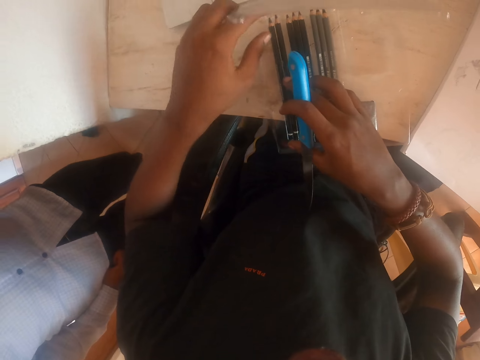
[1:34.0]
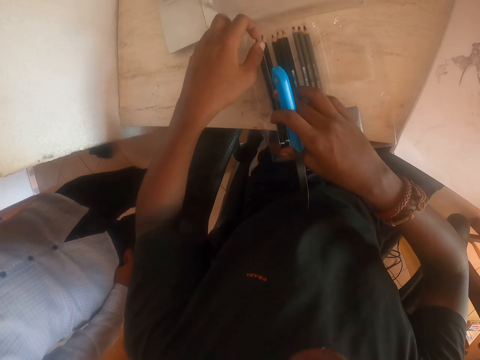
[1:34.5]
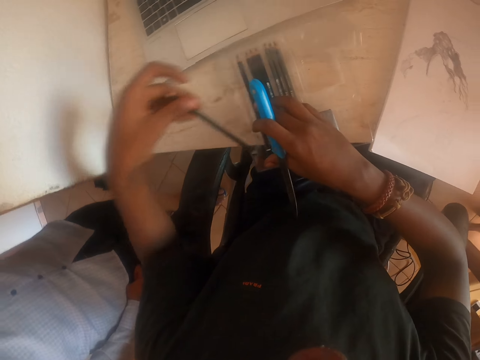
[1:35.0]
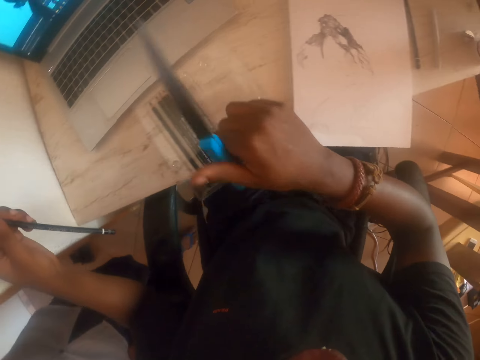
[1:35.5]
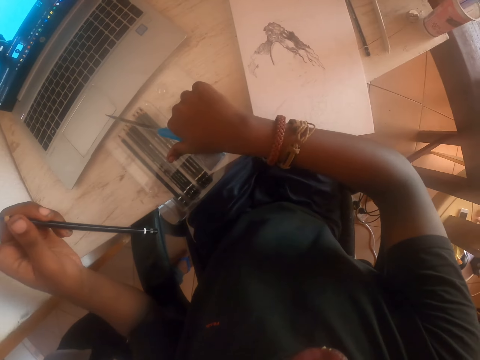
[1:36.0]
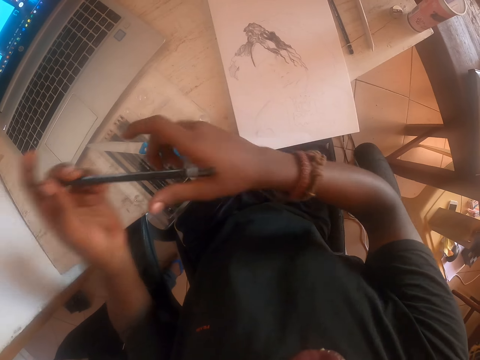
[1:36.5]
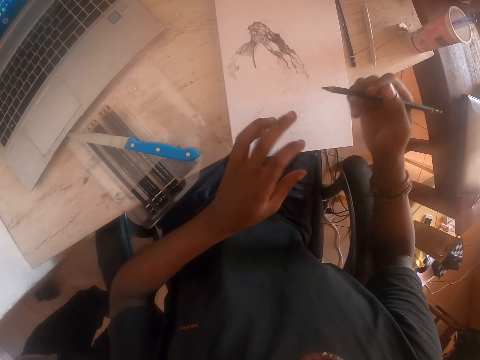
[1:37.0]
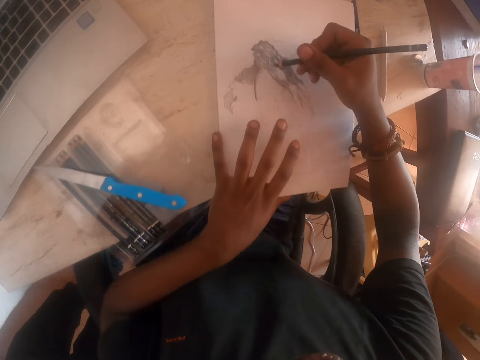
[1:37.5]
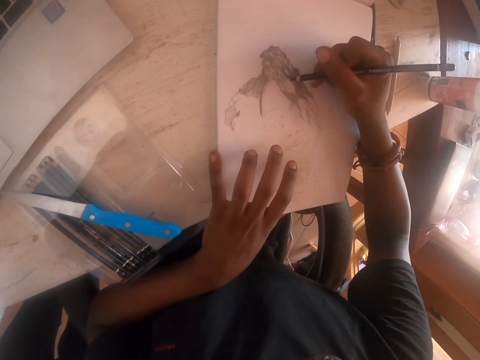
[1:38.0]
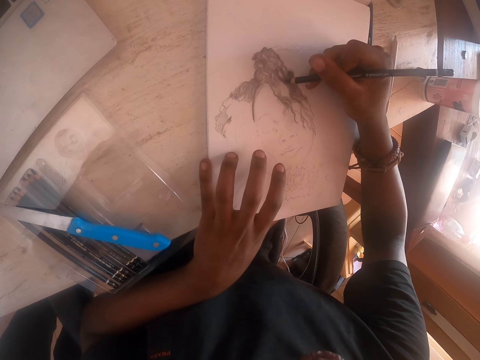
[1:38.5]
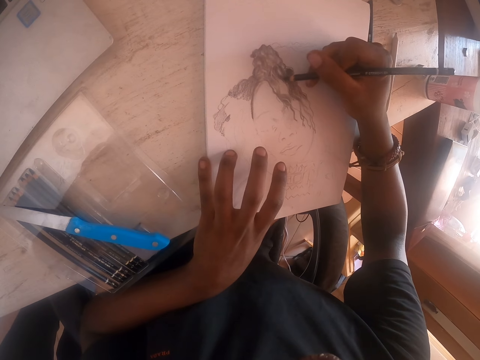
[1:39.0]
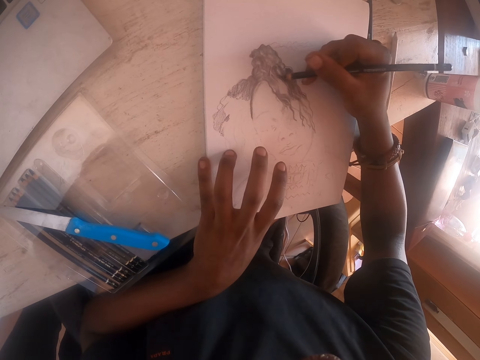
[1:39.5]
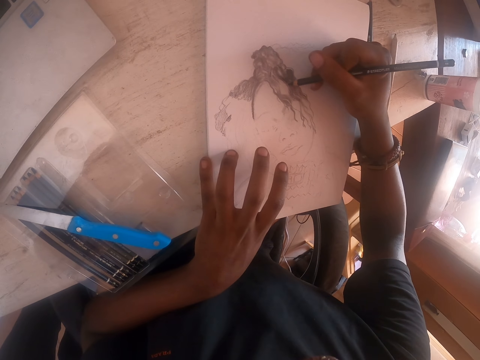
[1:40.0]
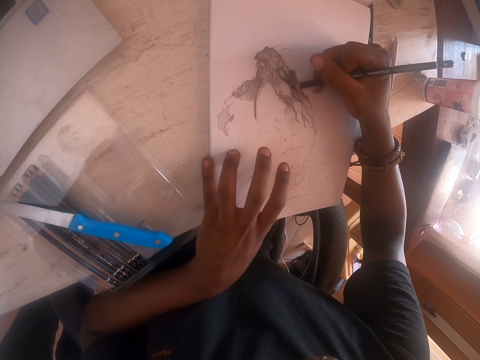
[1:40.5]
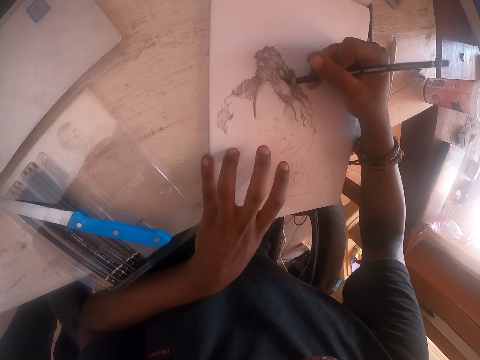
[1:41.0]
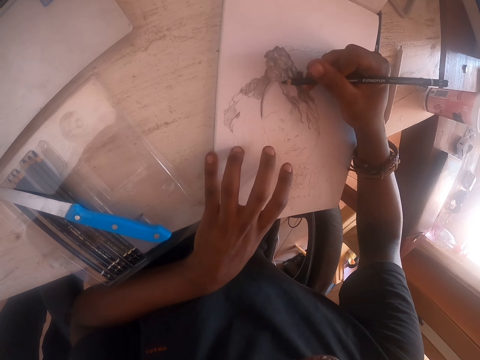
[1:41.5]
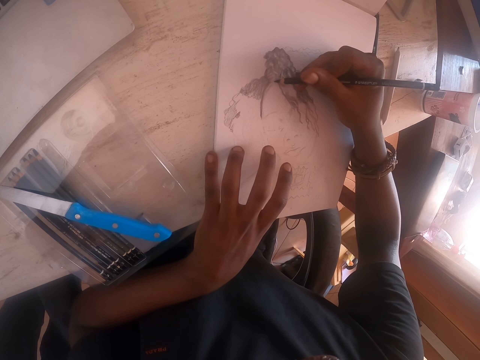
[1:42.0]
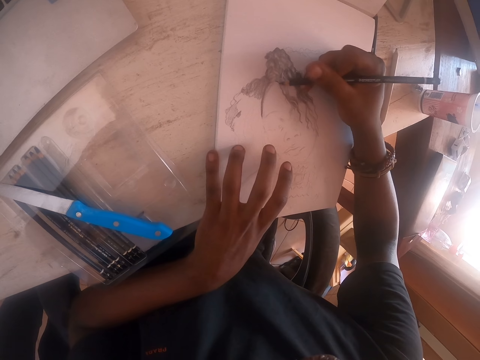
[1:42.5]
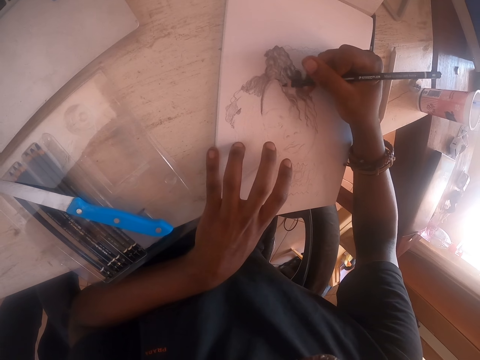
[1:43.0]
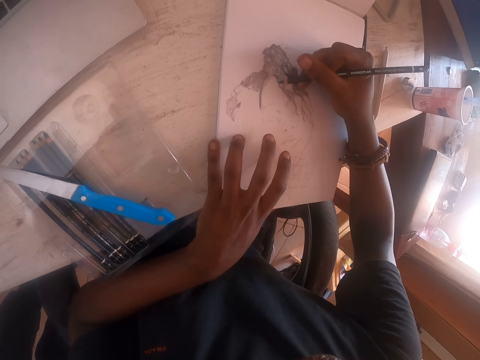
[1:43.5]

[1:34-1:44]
The camera wearer picks up the pencil on the paper. They put the knife down. They draw on a drawing book.

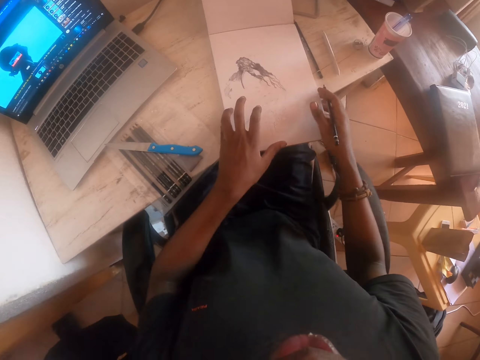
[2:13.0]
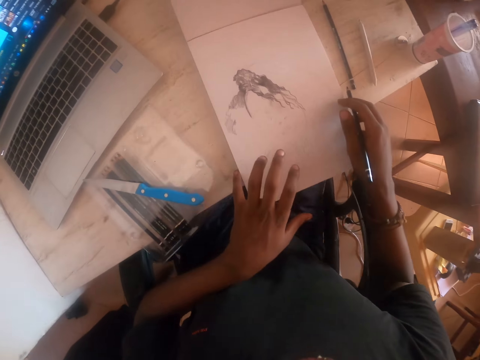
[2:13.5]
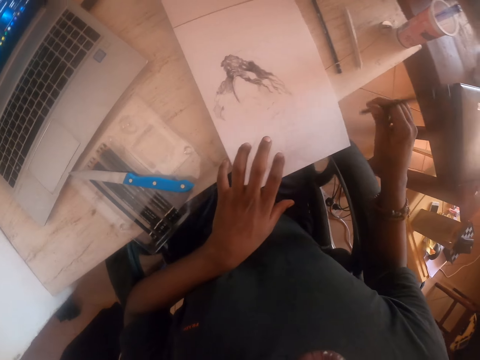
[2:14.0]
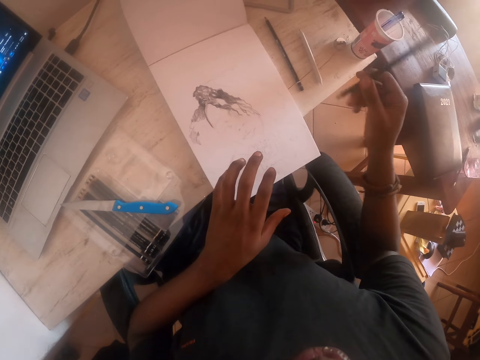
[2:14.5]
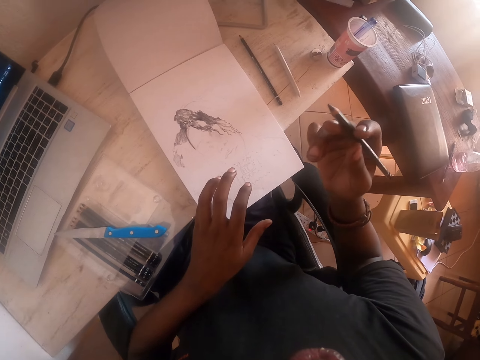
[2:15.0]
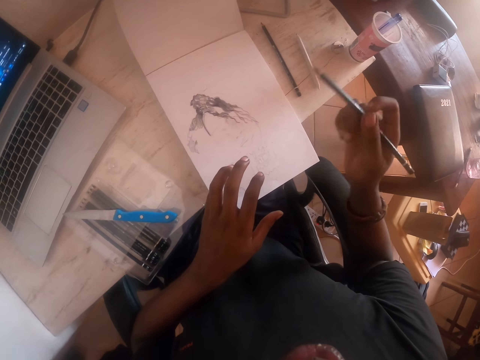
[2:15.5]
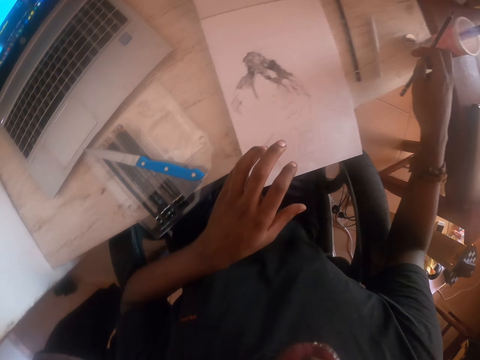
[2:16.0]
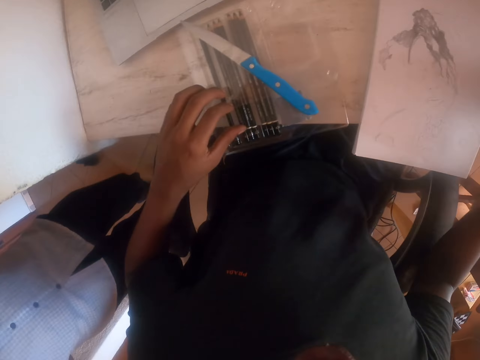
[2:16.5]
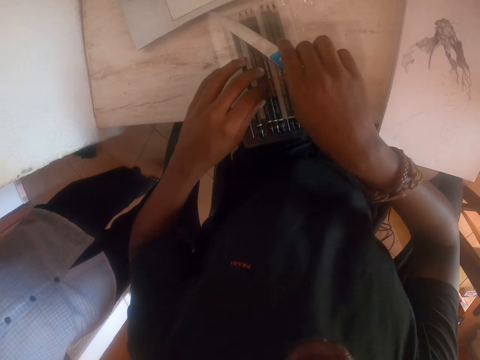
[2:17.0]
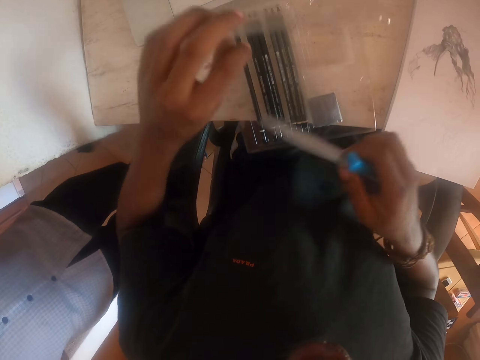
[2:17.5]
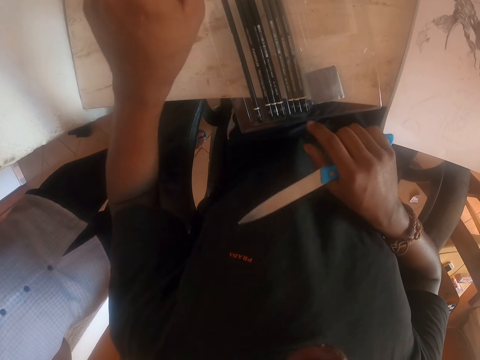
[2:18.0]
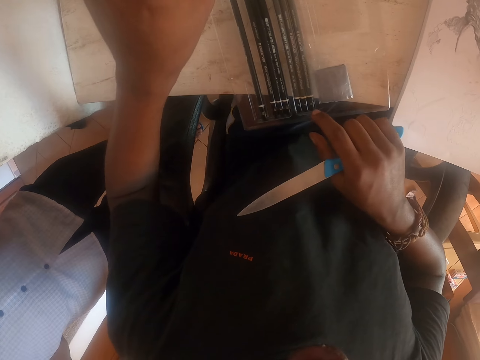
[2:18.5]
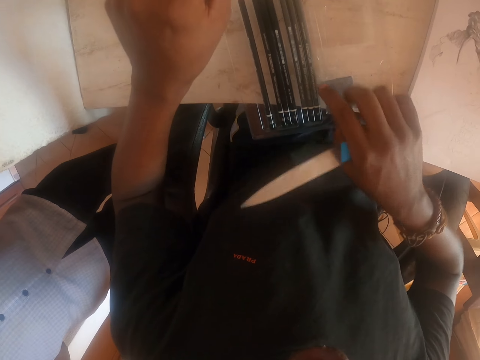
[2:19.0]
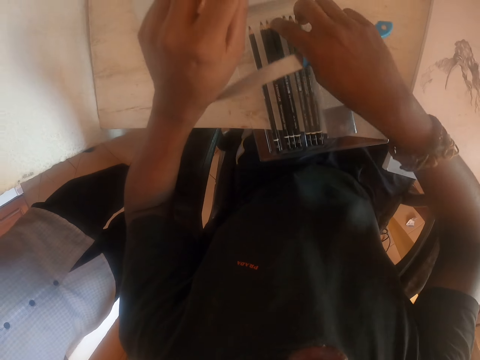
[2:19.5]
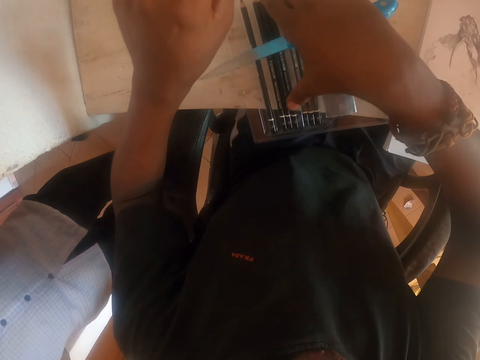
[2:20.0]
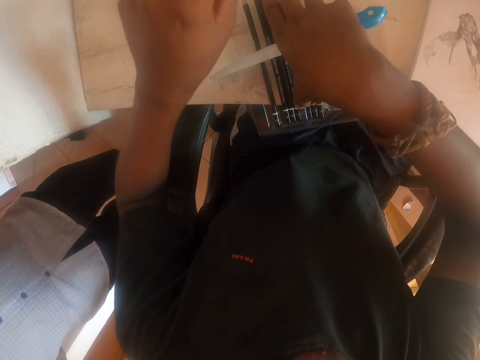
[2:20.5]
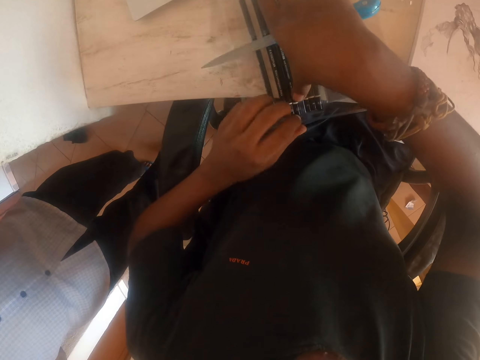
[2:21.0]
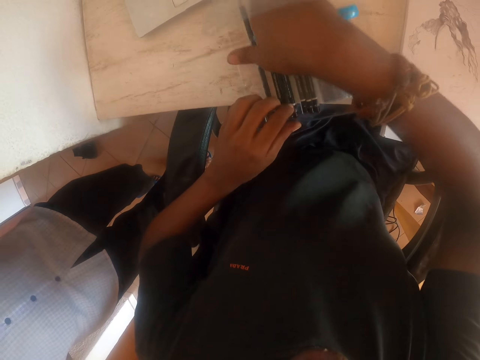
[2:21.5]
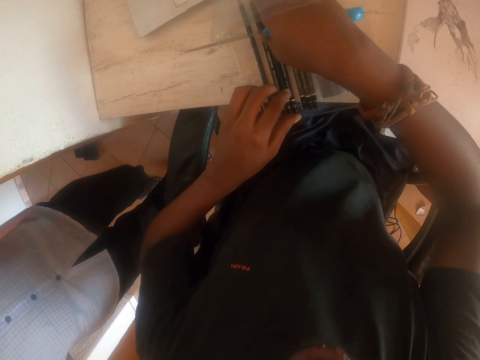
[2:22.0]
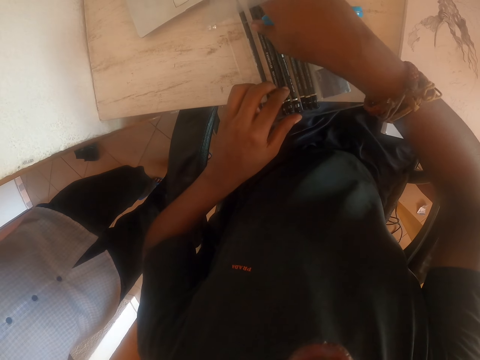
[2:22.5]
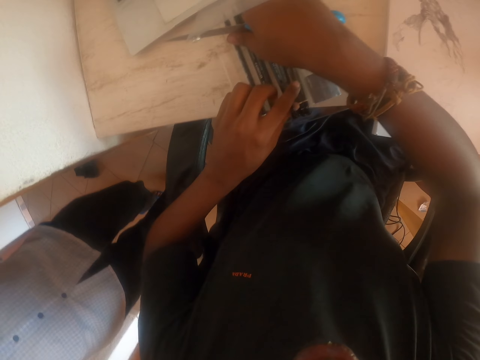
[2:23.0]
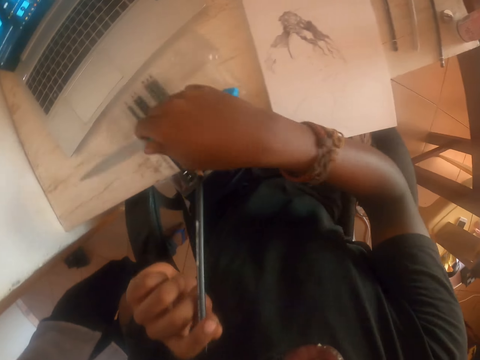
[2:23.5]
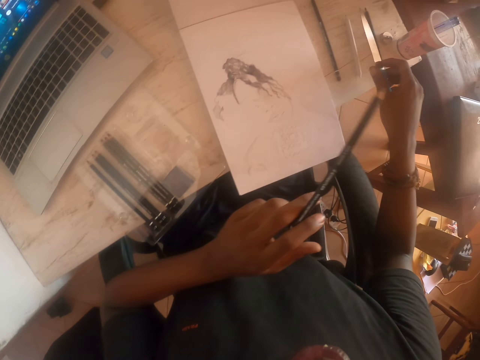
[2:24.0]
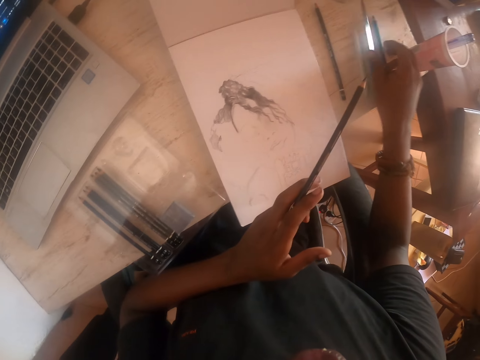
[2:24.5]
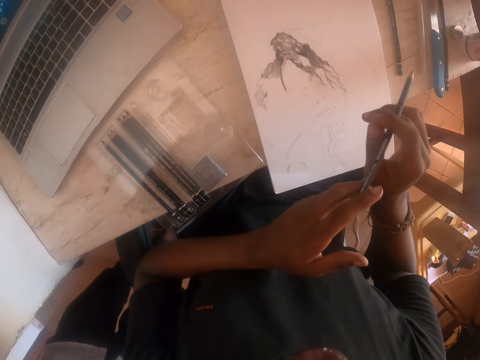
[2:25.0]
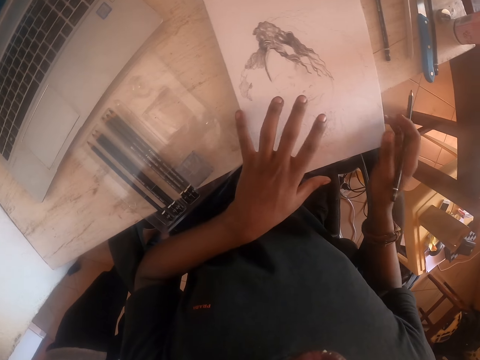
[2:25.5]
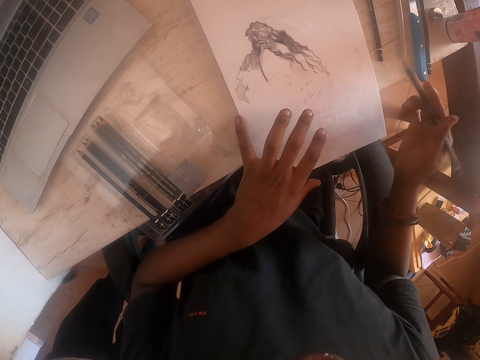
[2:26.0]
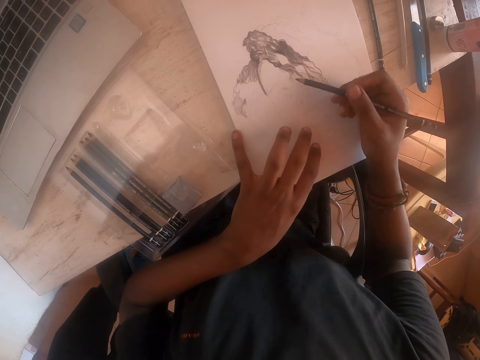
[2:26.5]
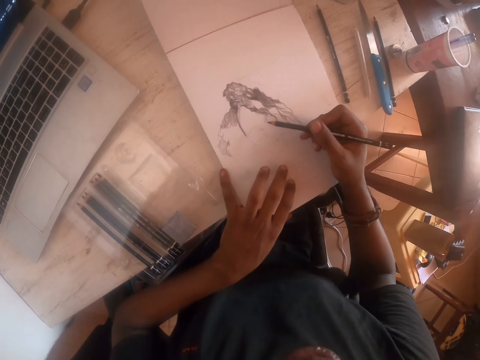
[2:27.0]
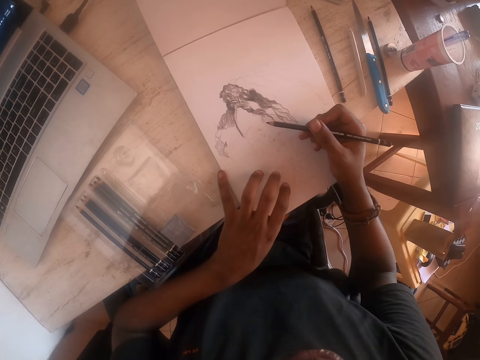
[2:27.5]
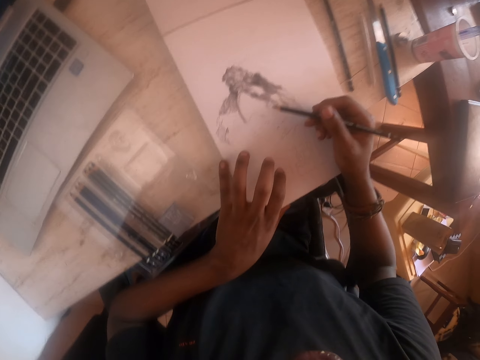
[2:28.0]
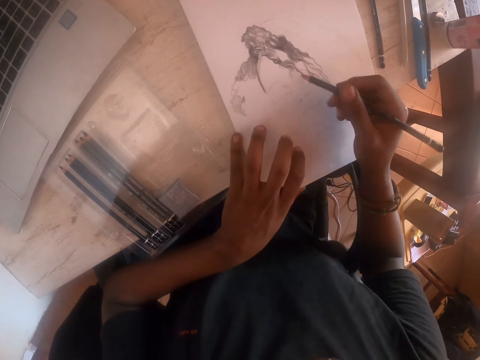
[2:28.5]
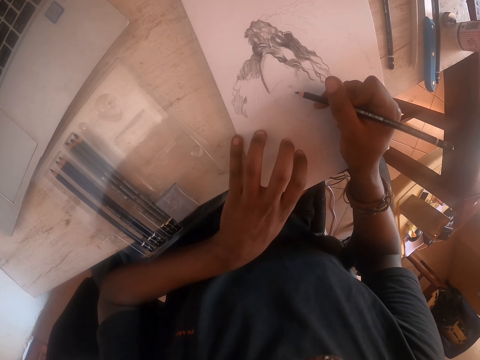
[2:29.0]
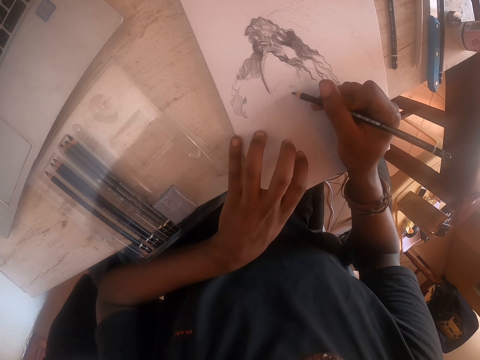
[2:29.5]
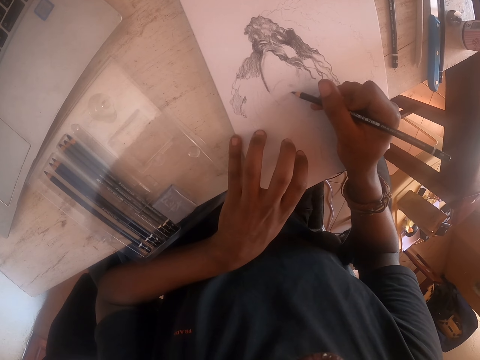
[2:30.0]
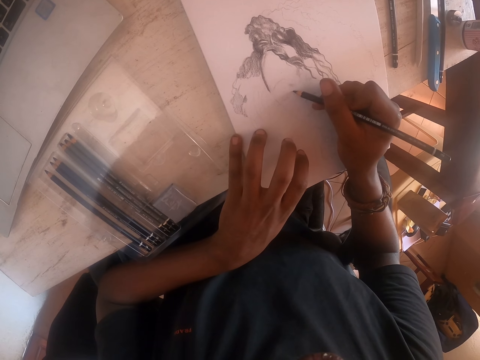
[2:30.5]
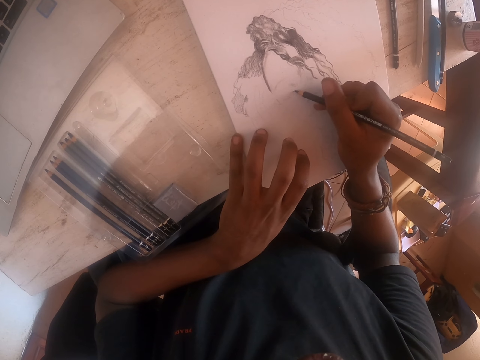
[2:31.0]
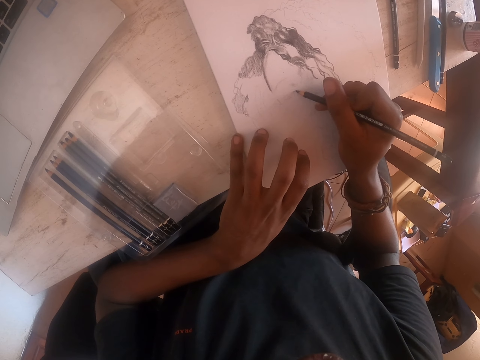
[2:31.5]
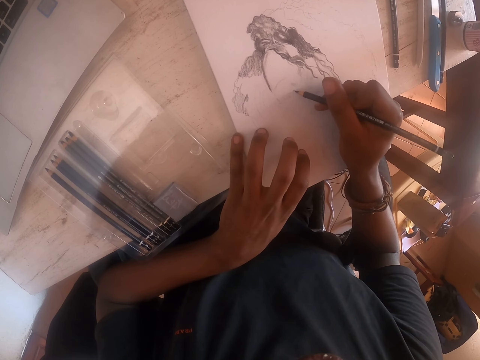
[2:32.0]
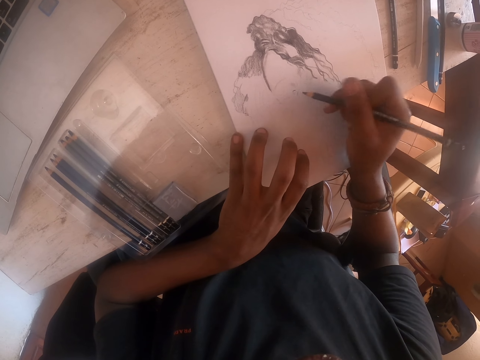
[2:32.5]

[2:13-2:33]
The camera wearer looks at the drawing. They put the pencil down. They lift the knife. They hold the knife. They take out the drawing pencil. They put the knife on the table. They draw on a drawing book.
